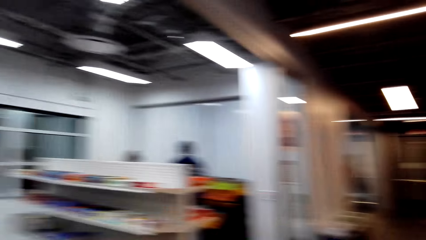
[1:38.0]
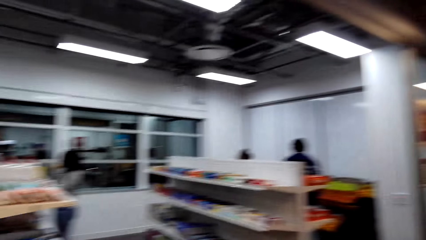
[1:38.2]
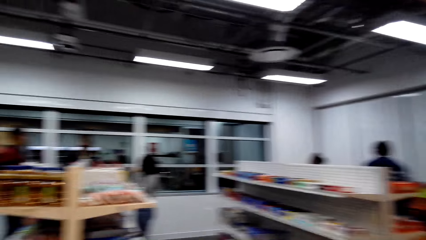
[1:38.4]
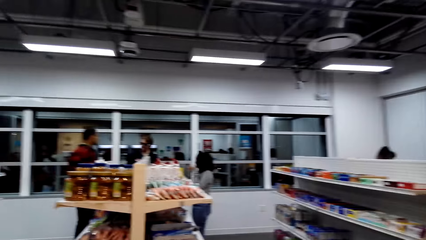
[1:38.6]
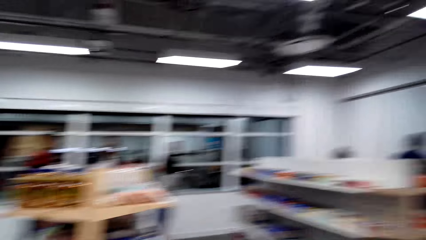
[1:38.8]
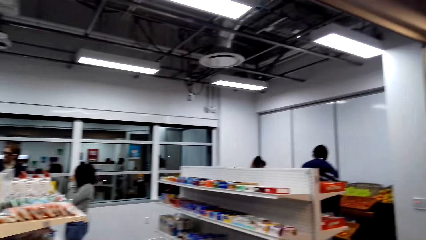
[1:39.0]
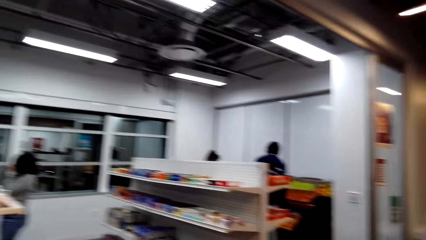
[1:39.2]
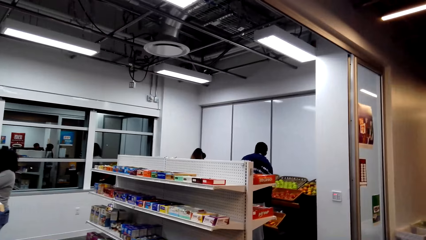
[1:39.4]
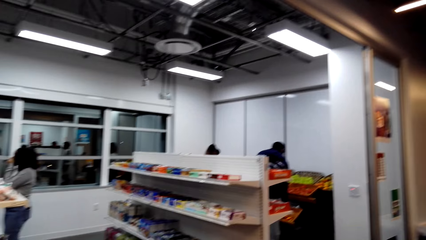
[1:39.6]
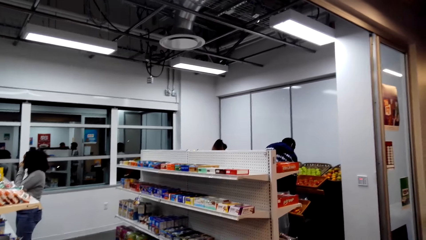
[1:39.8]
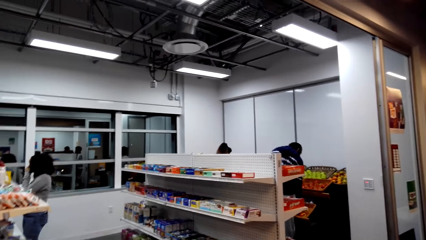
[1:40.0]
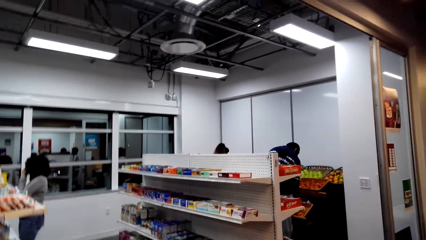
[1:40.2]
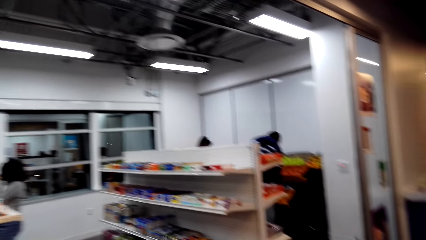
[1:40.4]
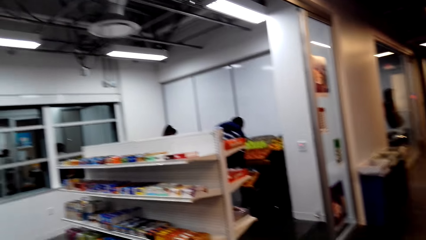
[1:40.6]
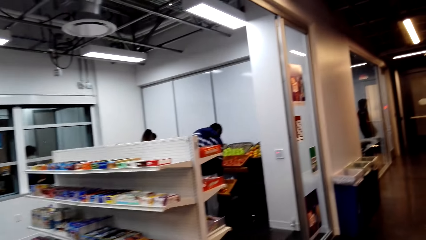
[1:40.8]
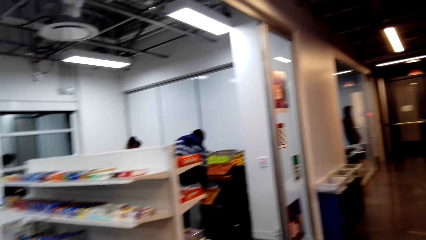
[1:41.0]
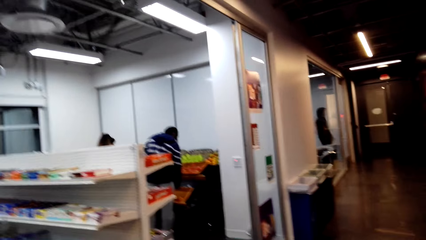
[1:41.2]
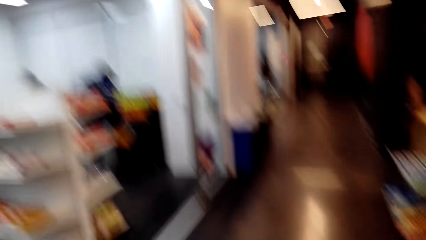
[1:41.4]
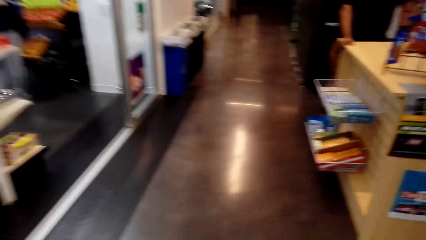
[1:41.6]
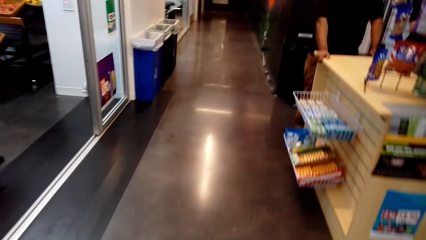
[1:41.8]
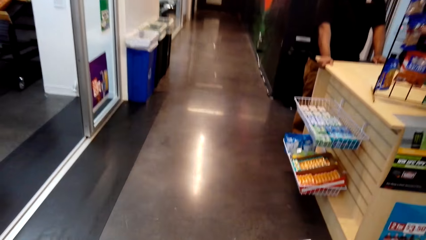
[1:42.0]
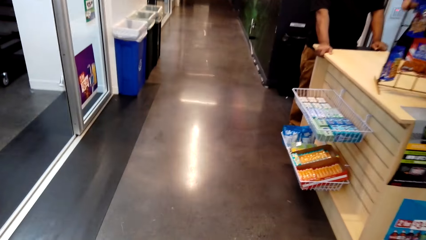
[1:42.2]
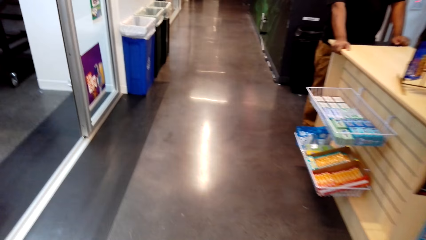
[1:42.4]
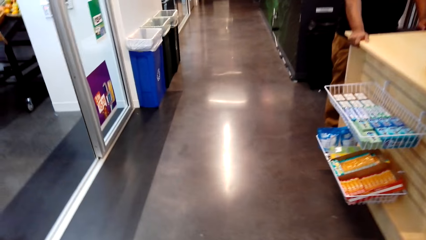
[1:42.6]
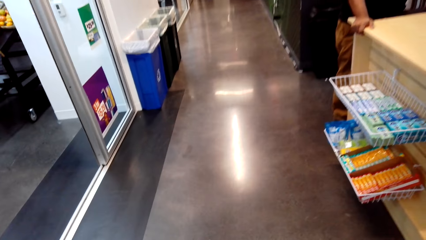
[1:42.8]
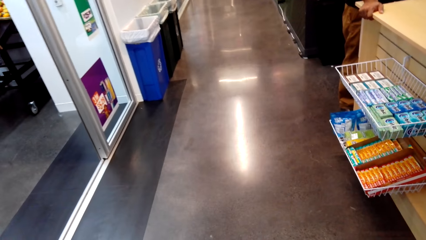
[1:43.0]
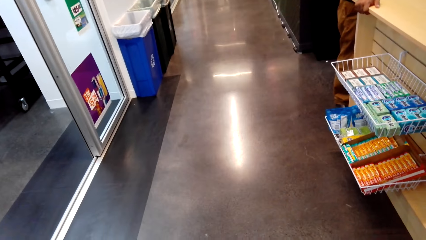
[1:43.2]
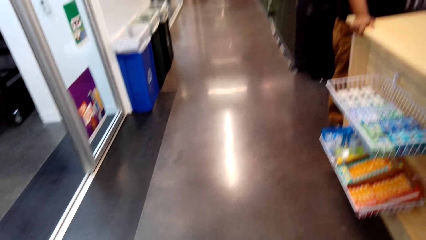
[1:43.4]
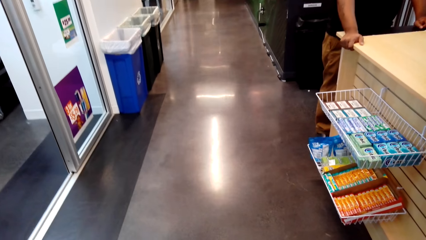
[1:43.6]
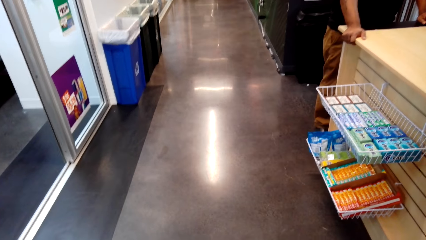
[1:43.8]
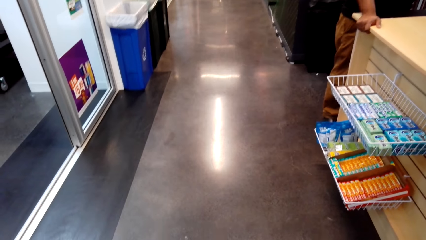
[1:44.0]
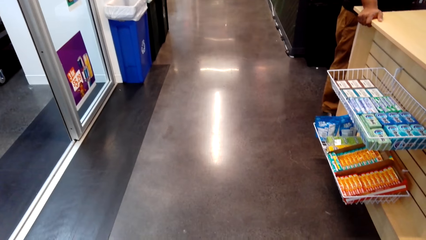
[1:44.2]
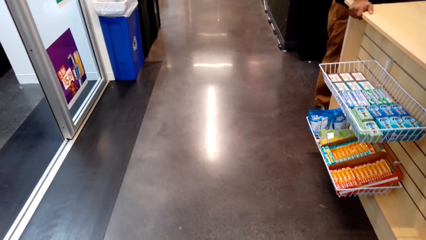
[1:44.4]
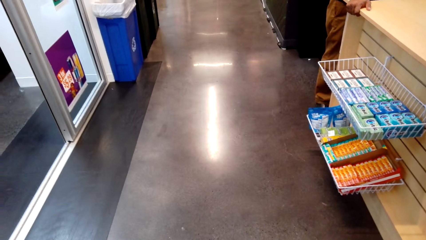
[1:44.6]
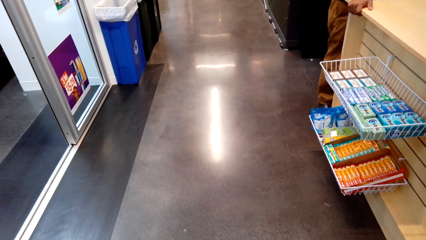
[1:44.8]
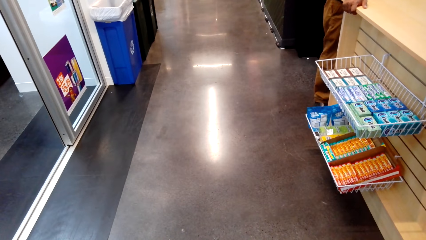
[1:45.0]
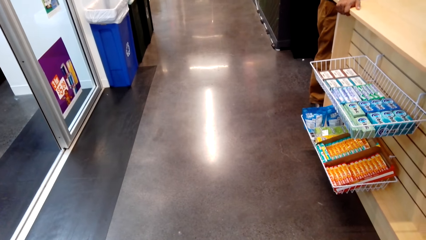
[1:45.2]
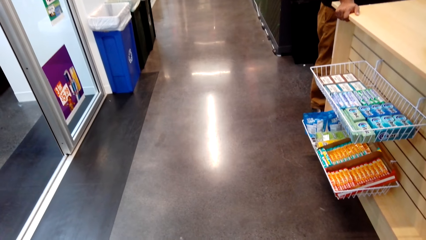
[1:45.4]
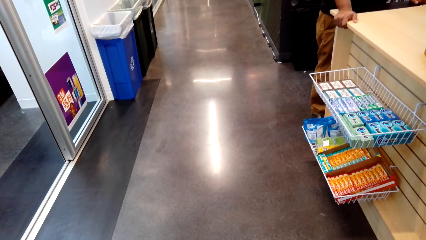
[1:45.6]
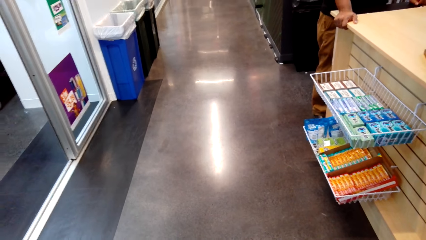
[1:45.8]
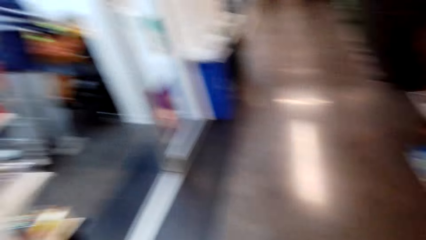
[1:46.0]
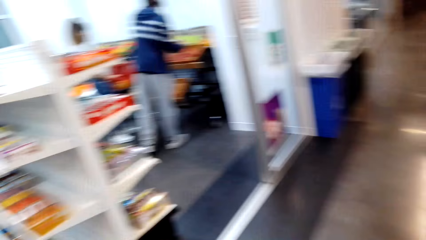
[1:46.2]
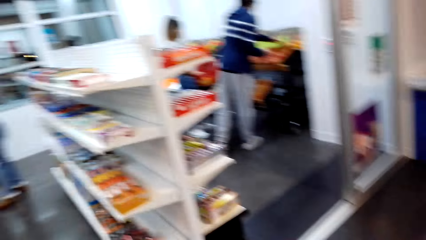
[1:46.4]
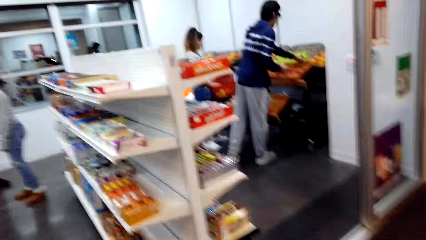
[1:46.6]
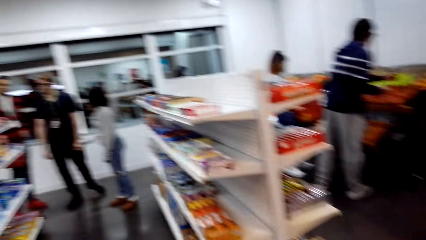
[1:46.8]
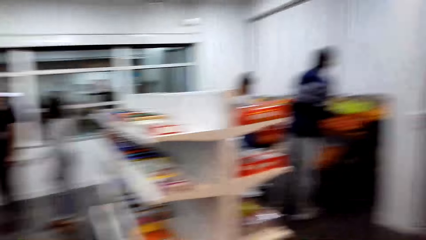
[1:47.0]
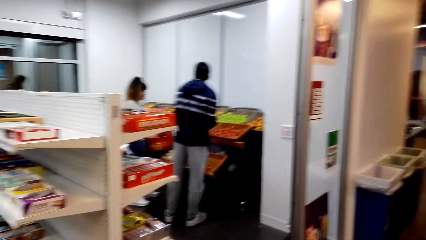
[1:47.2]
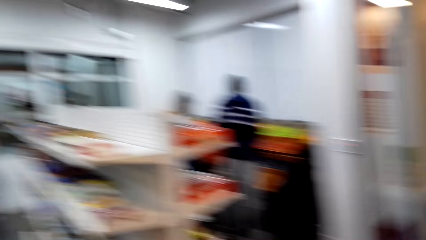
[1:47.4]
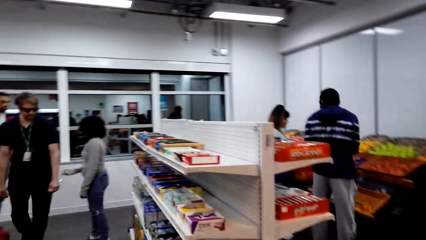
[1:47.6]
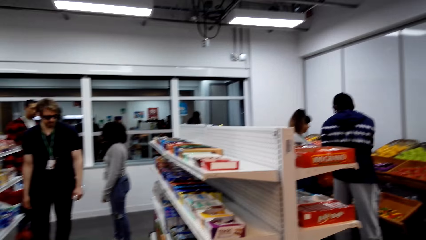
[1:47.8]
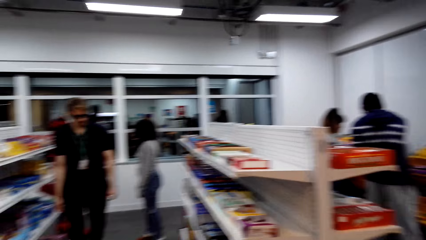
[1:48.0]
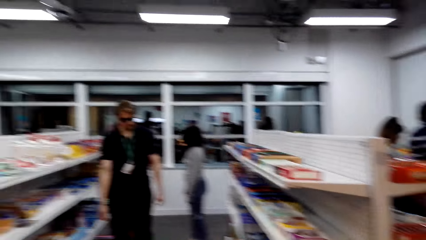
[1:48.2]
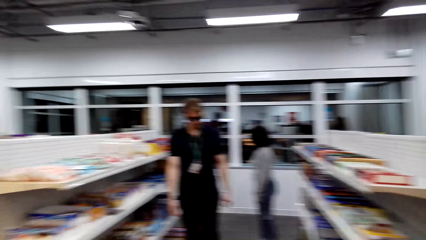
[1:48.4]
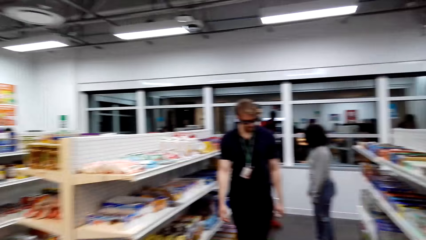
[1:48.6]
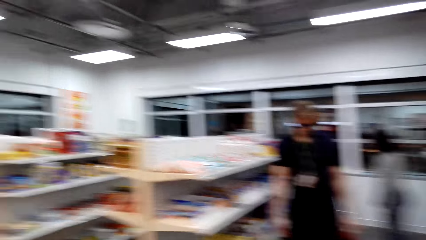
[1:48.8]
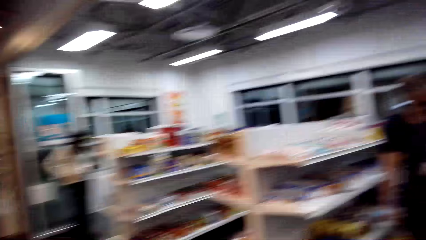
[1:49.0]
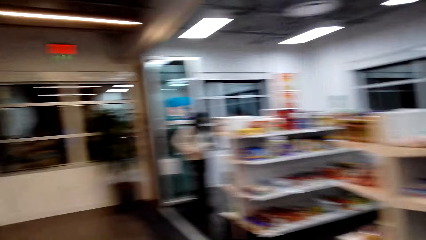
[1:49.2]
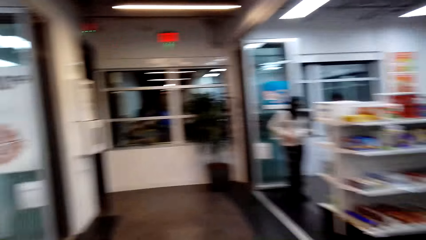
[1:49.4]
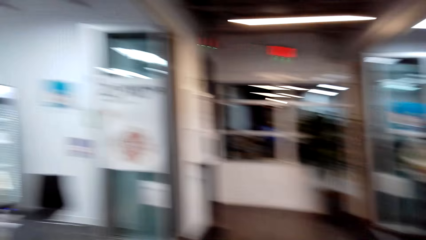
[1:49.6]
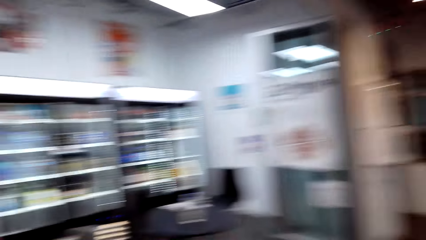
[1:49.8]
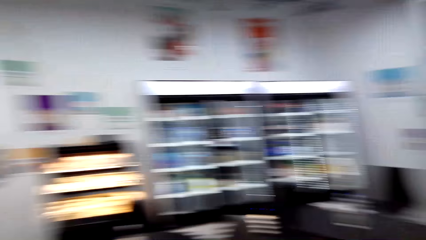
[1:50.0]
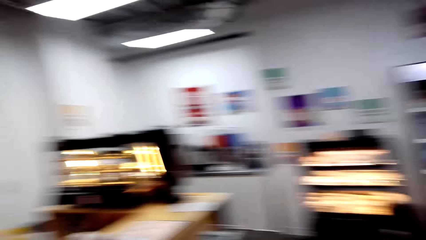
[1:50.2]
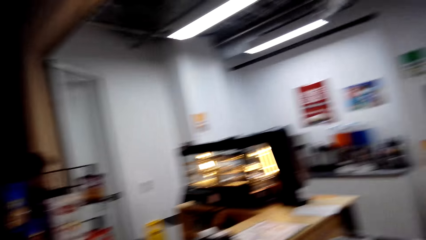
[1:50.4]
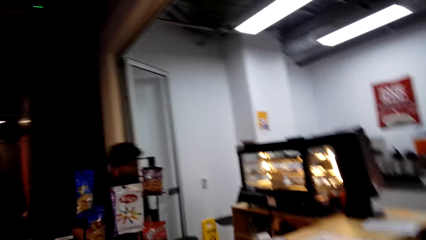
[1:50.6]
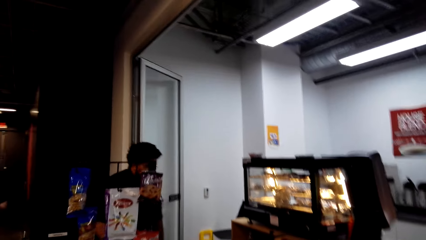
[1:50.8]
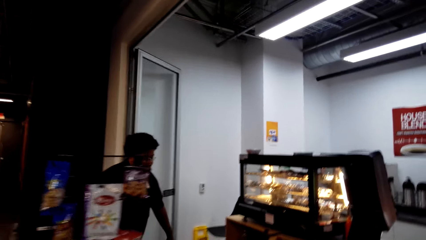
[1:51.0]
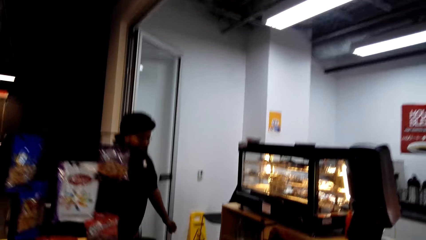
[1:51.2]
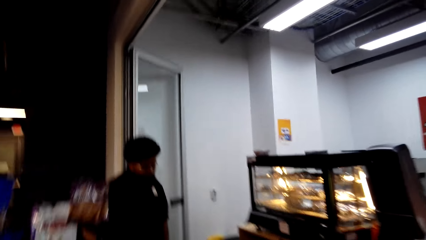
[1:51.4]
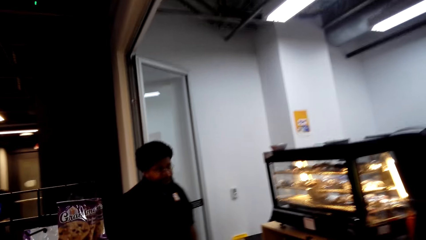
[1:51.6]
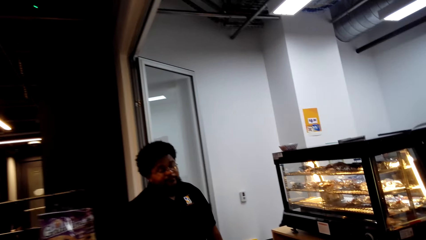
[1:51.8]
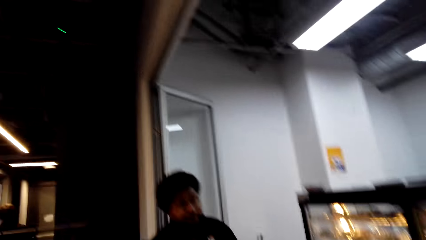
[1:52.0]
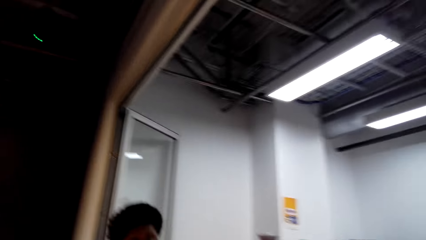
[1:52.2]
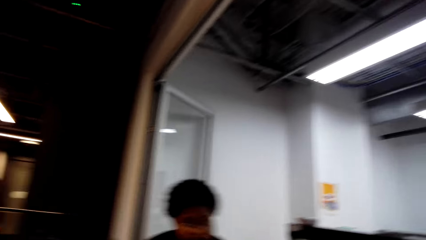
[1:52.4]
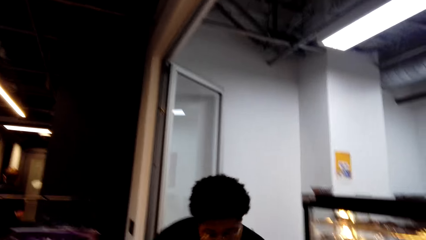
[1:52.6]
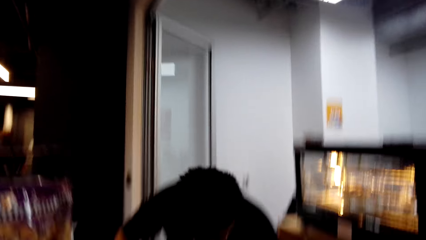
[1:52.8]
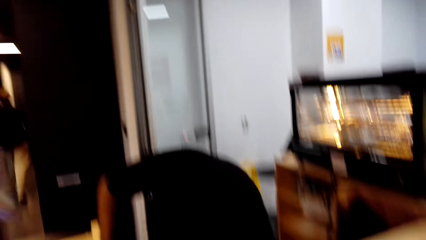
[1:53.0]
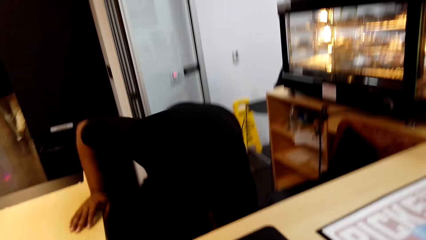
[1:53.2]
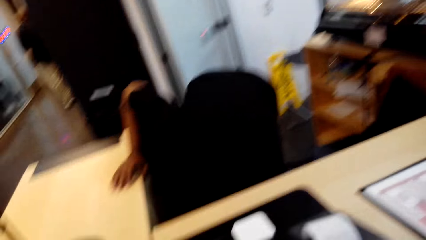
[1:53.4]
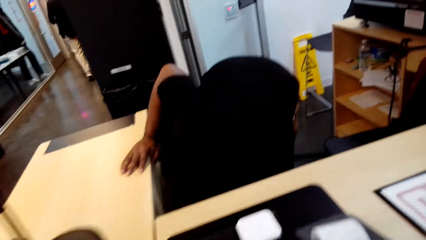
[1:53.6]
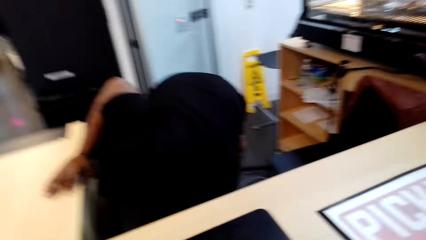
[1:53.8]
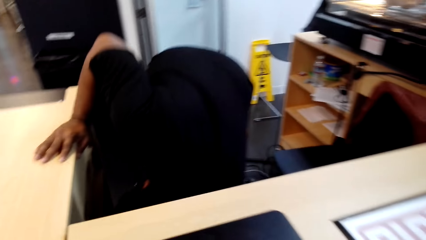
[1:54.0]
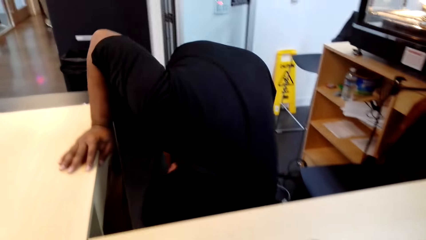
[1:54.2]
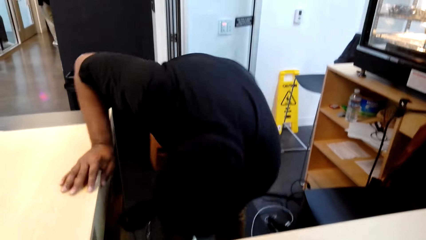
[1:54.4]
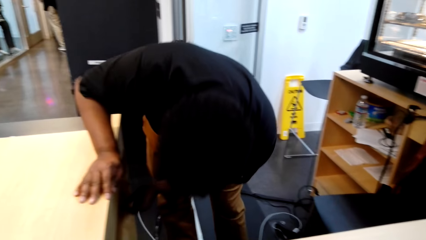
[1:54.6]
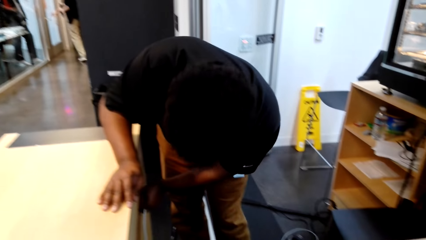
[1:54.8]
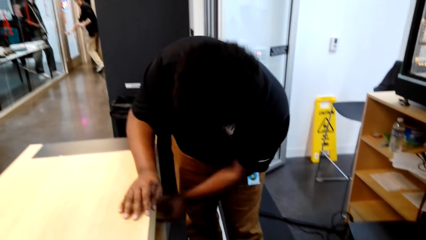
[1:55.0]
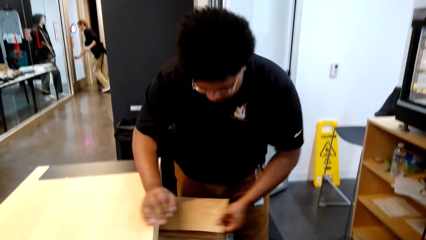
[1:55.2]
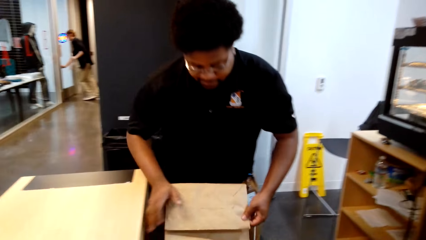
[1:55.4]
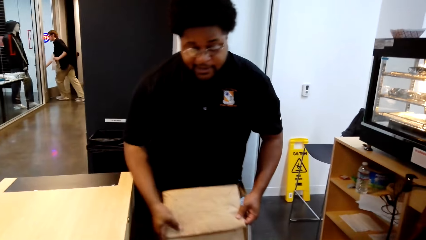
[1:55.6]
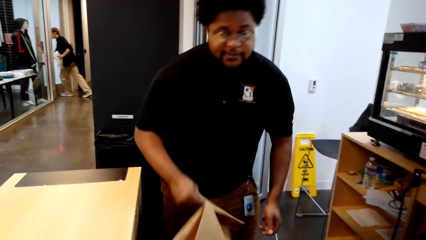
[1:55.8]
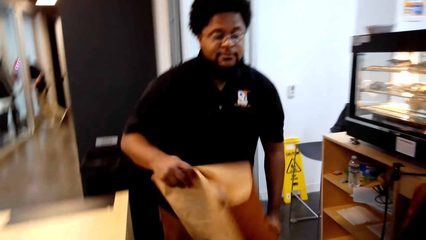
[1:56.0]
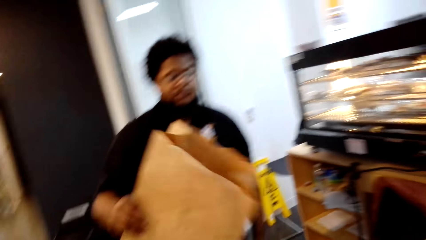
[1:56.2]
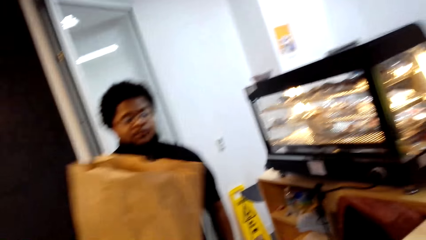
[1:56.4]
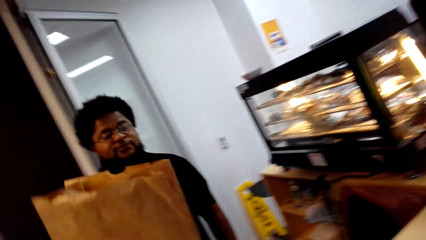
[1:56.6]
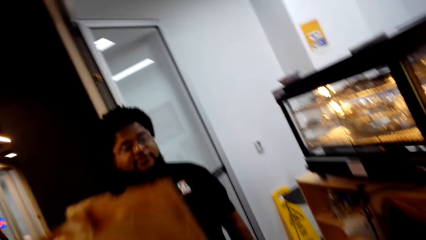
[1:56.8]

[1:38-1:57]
The camera wearer walks and stops. They look around. They move to the counter. A man stands at the counter. The camera wearer talks to the man. The man bends behind the counter. He removes a brown paper bag from the counter's shelf.
